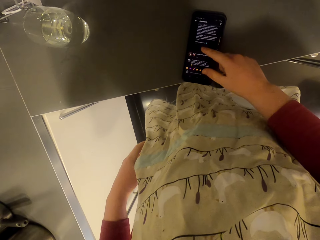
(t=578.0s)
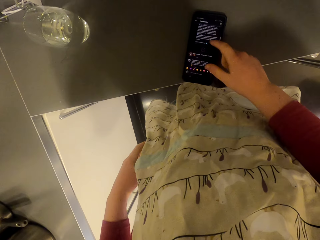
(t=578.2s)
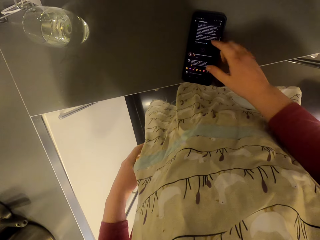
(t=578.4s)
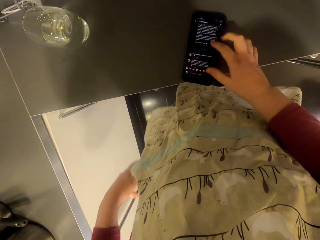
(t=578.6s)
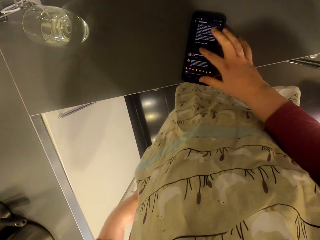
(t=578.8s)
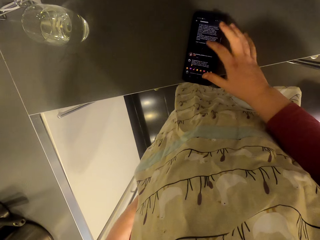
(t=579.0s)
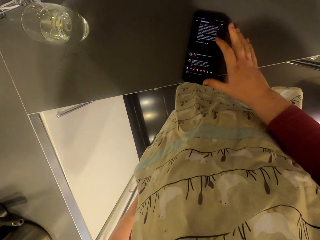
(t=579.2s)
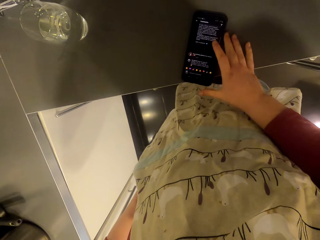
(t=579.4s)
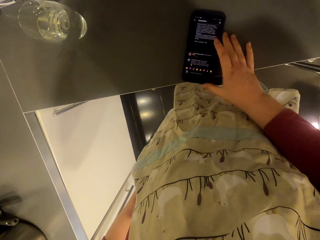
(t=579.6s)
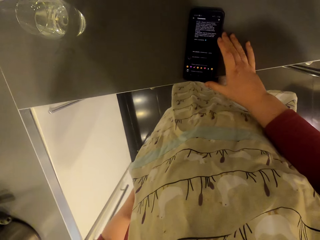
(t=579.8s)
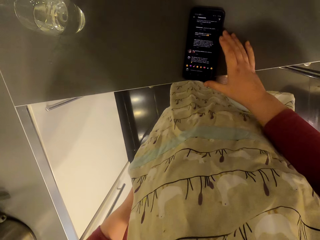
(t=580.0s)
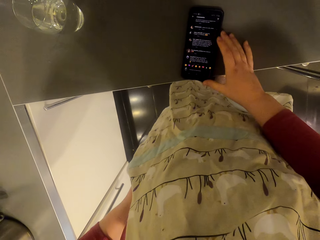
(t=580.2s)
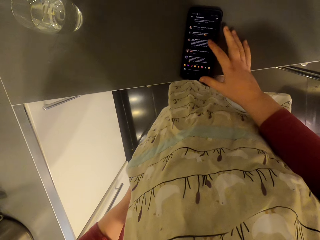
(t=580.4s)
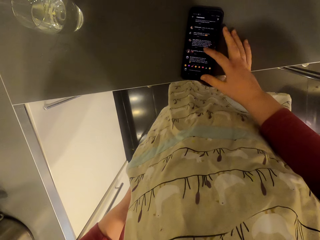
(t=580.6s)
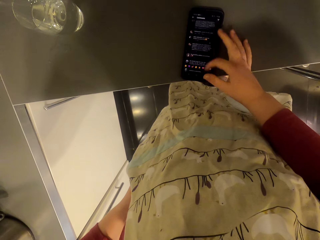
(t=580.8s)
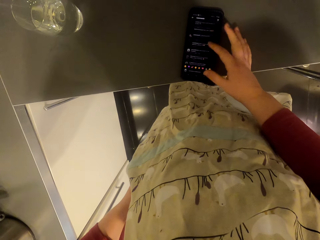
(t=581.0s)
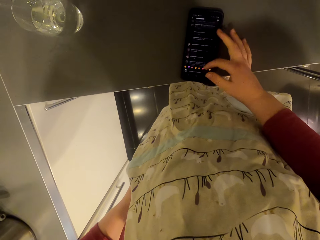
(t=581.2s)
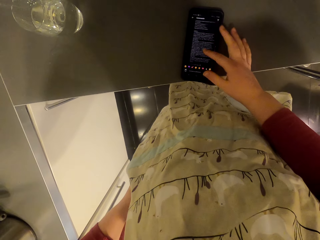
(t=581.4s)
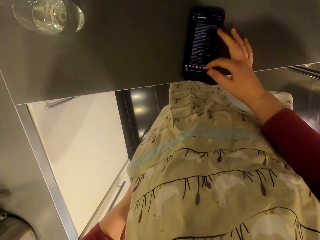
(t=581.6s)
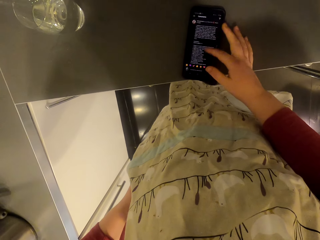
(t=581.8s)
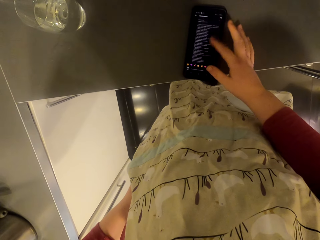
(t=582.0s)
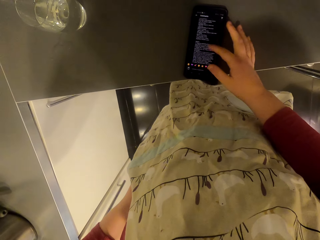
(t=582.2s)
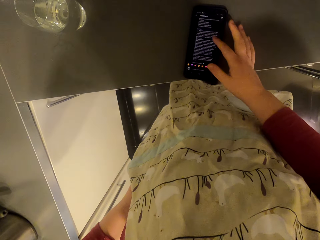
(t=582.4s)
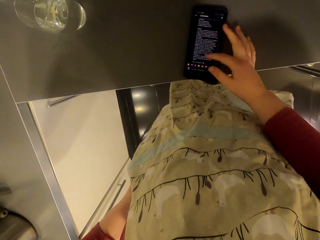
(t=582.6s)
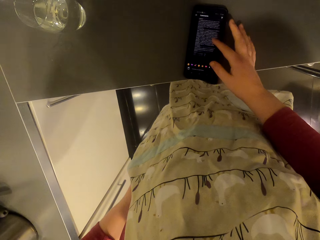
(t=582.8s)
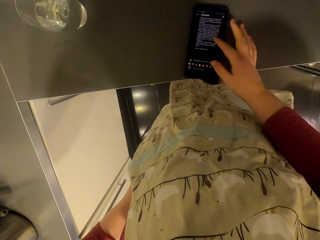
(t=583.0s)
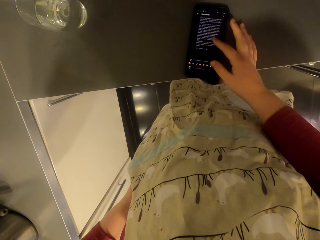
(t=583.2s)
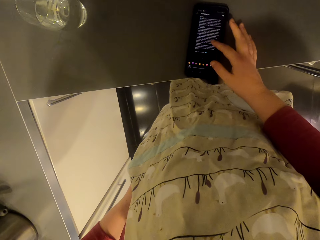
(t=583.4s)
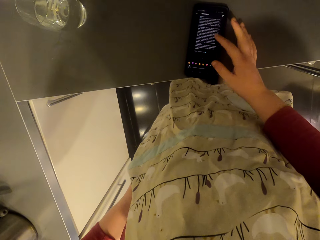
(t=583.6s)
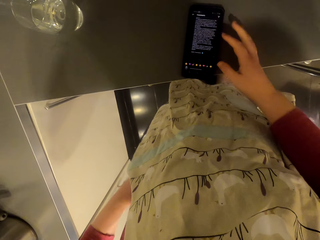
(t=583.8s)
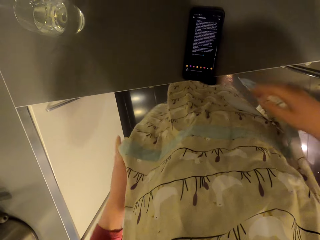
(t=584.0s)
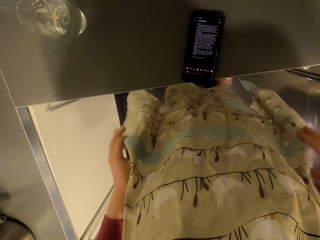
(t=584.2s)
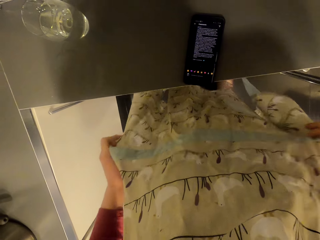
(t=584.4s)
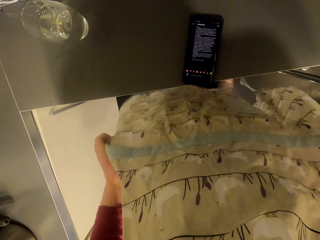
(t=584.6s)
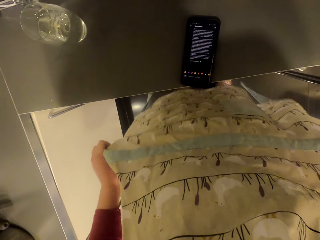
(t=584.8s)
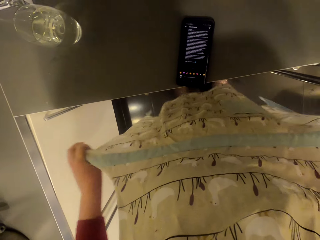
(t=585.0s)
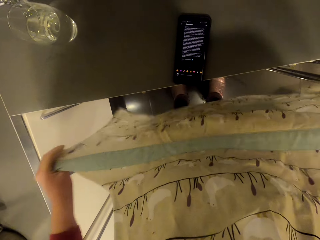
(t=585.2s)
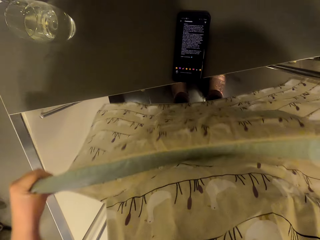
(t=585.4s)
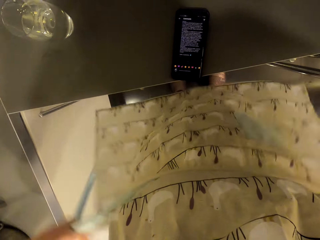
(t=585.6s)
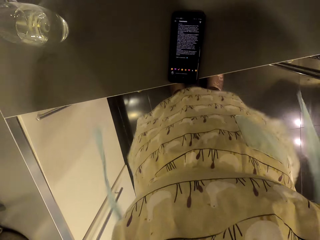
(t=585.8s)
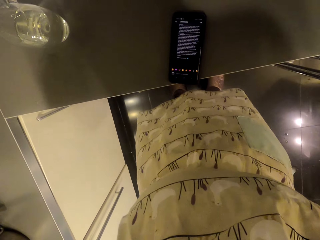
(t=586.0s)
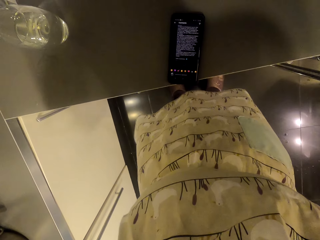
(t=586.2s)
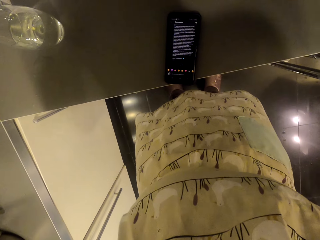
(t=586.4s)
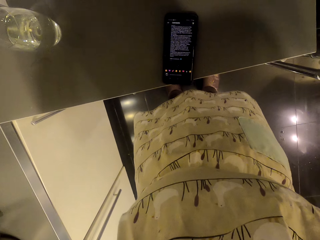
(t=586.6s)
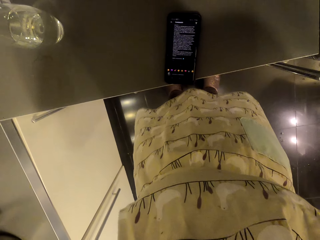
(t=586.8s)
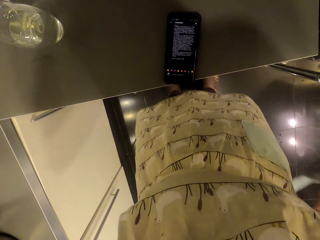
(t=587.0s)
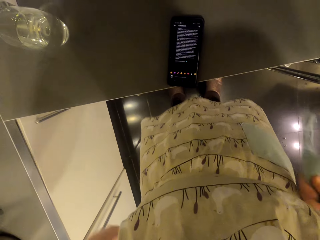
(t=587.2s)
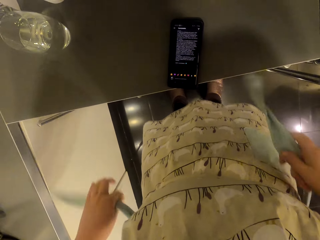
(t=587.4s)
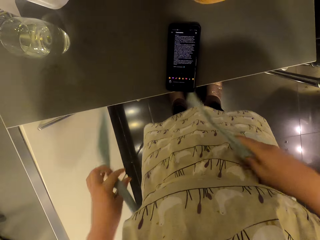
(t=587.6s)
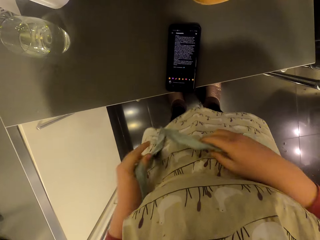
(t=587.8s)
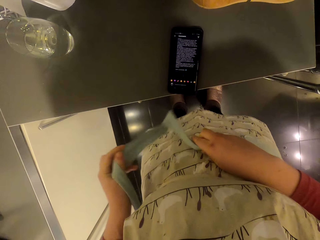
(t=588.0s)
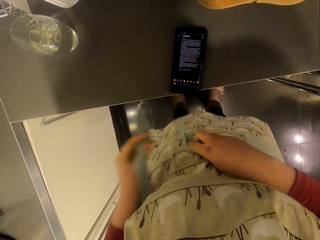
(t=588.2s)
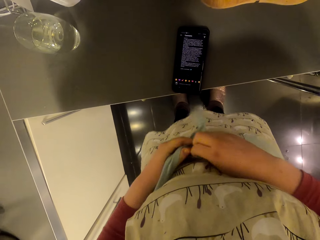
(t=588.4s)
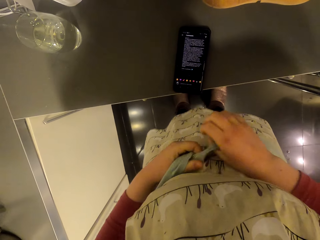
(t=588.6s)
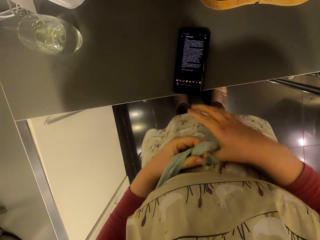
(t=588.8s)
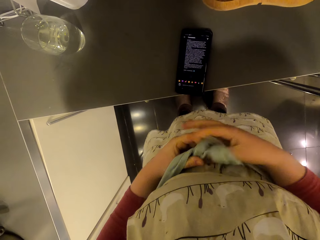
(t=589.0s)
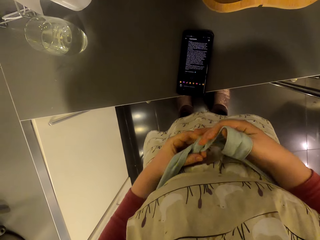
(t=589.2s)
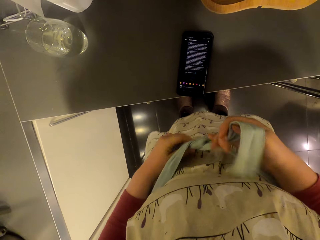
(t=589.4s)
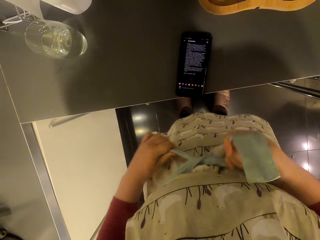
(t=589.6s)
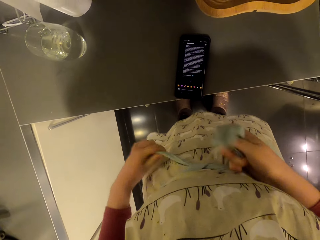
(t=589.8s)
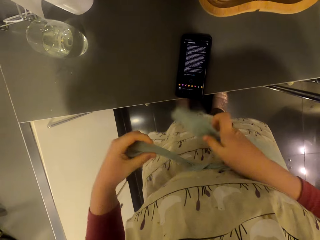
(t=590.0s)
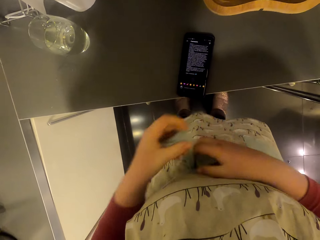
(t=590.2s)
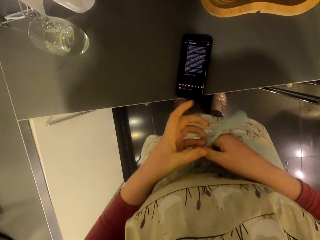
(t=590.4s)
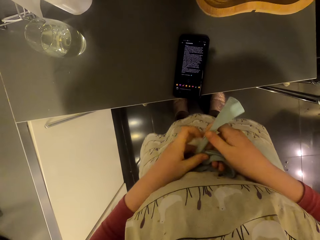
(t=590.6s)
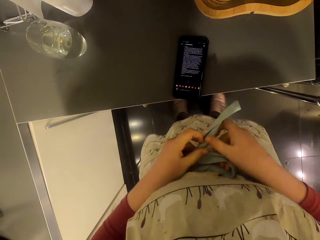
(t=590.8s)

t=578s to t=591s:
The camera wearer adjusts the cooking apron. They tie the apron.

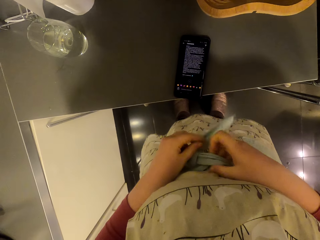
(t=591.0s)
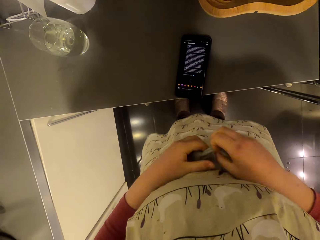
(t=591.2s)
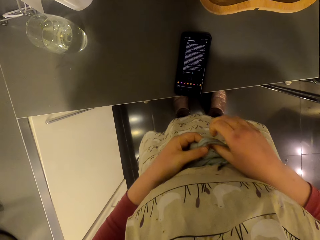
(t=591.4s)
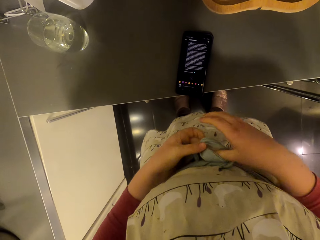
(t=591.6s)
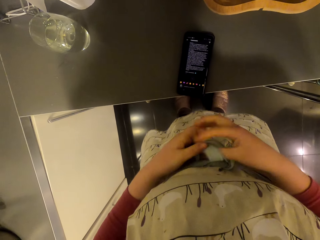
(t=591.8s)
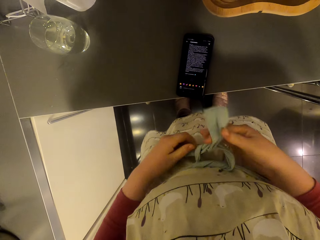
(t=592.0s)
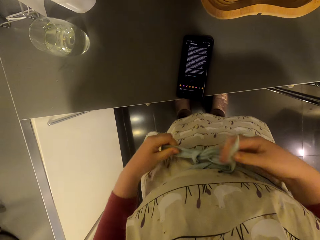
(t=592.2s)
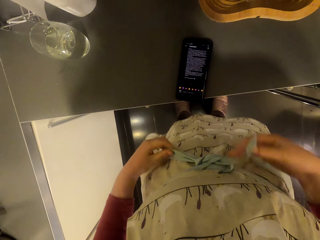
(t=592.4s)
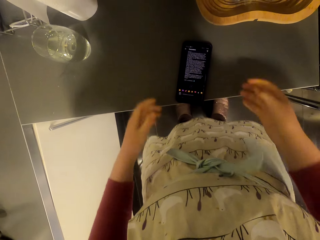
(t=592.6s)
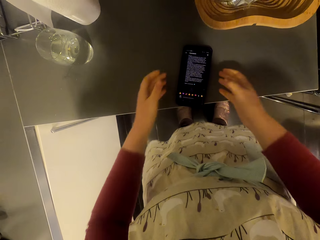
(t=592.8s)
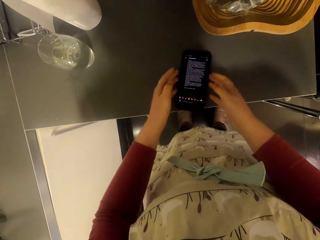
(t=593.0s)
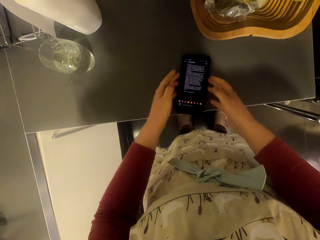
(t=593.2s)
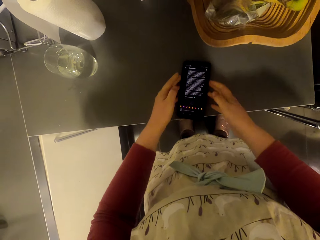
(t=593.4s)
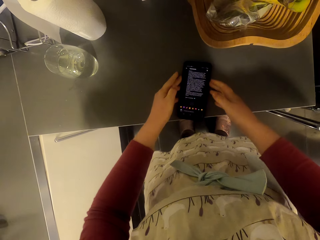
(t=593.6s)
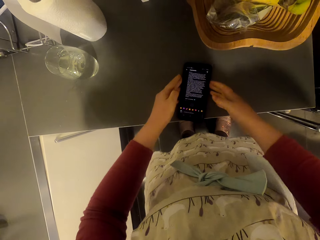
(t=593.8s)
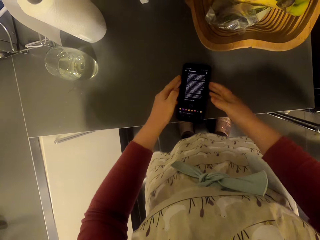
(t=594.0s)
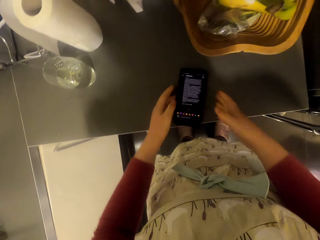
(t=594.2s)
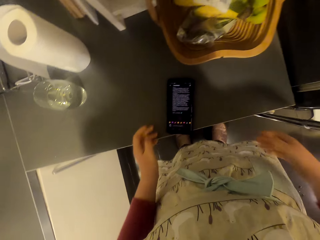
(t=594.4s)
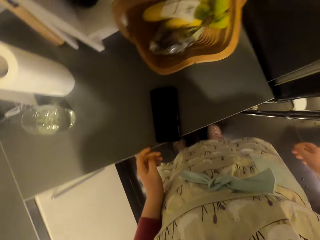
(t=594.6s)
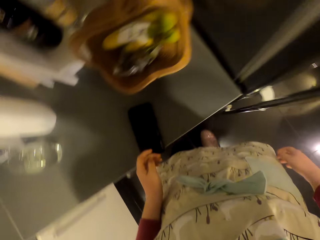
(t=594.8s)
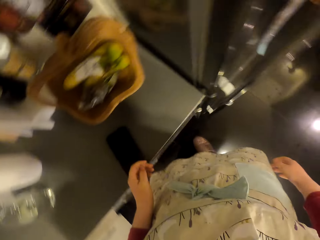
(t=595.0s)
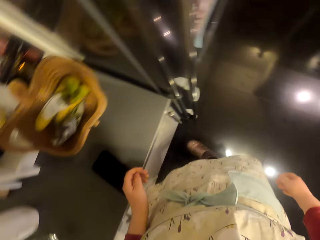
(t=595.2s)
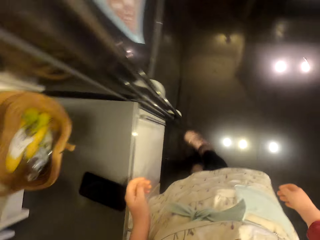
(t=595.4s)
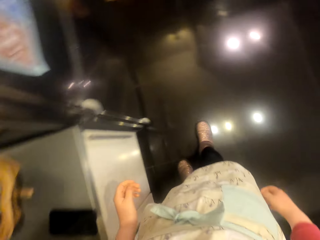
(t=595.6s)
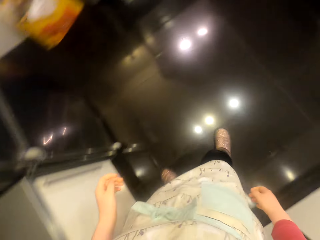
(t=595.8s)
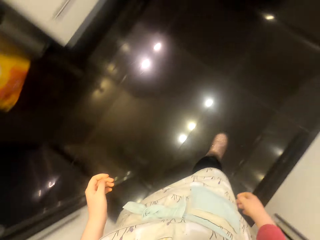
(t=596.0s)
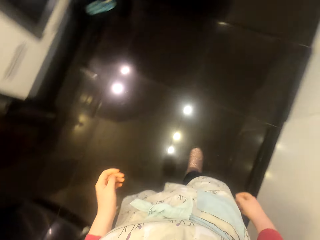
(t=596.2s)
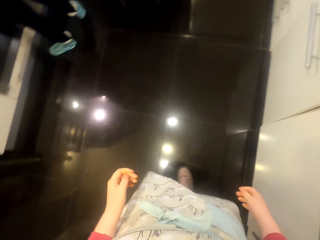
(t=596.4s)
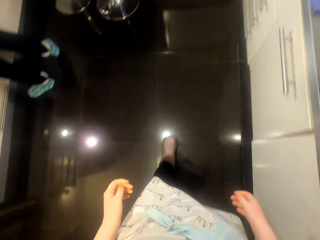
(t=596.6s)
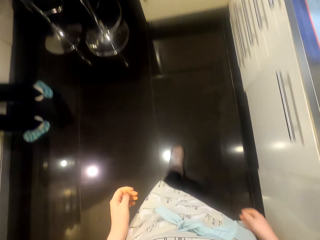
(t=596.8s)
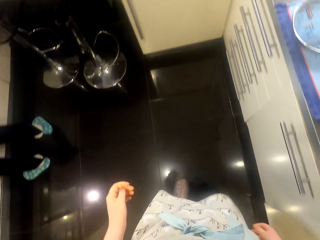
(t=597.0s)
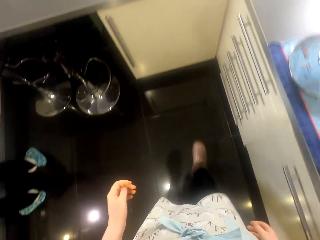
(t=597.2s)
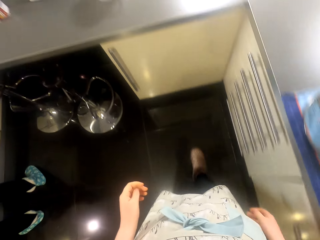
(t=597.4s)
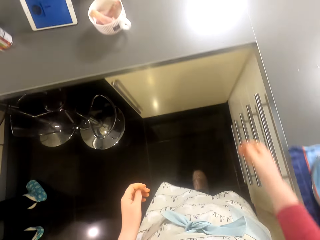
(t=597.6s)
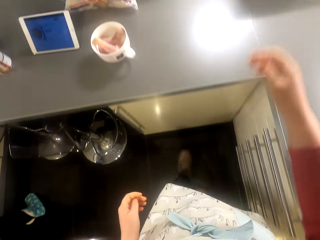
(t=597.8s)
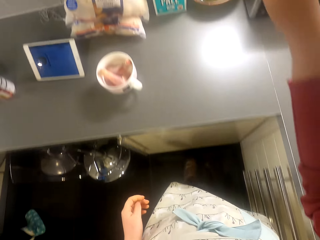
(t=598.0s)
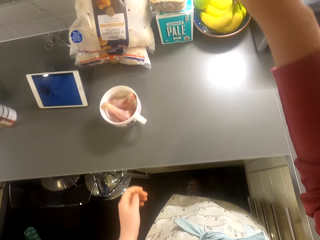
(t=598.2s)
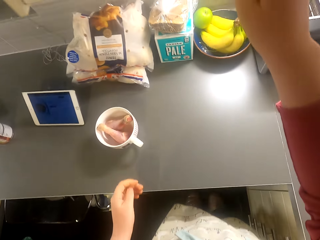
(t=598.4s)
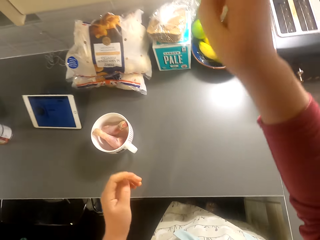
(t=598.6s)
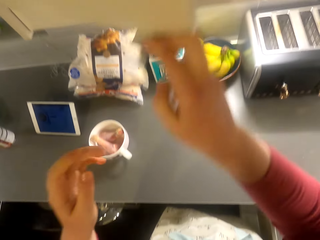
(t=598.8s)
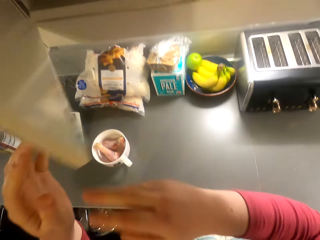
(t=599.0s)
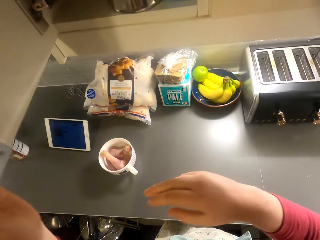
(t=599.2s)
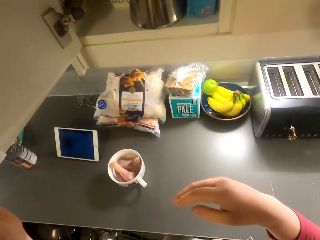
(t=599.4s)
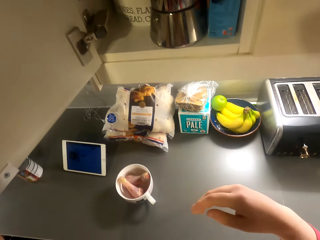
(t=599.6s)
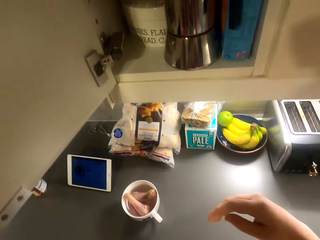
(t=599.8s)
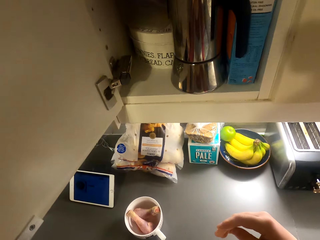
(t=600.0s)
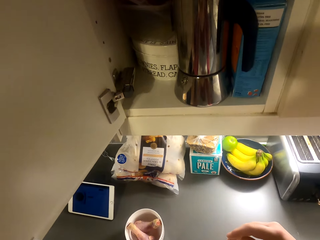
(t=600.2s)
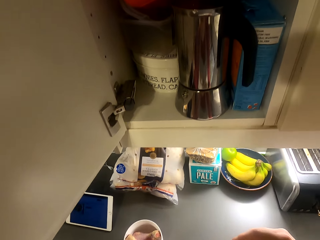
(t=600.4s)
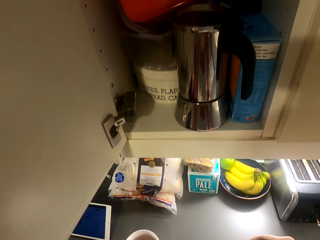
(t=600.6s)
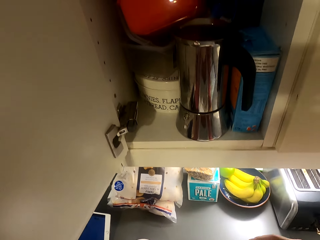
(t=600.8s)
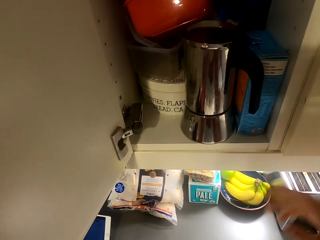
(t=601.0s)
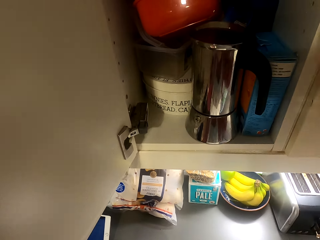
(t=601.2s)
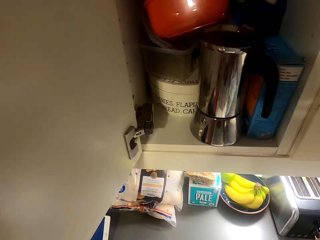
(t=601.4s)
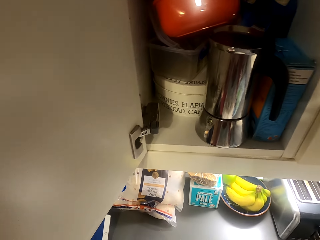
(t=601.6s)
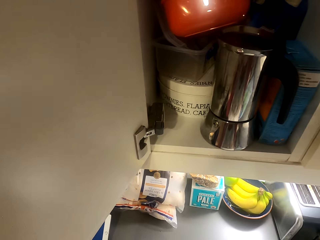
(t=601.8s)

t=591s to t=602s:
The camera wearer operates the phone. They press the phone. They walk around the room. They open the cabinet door.
